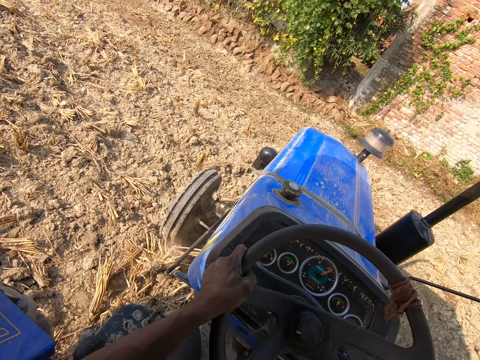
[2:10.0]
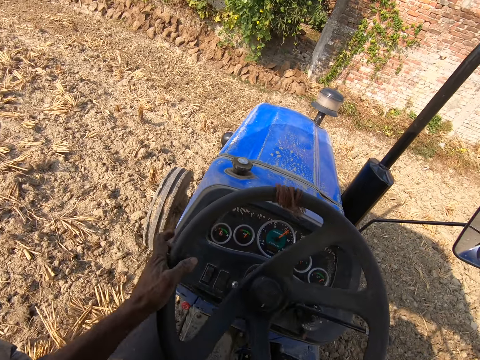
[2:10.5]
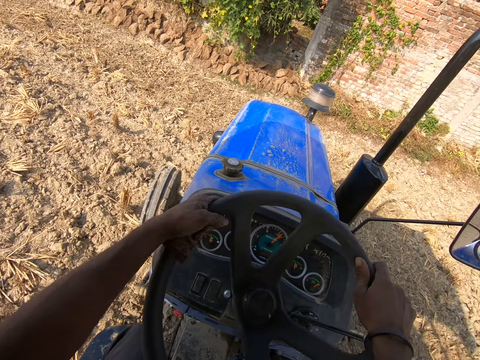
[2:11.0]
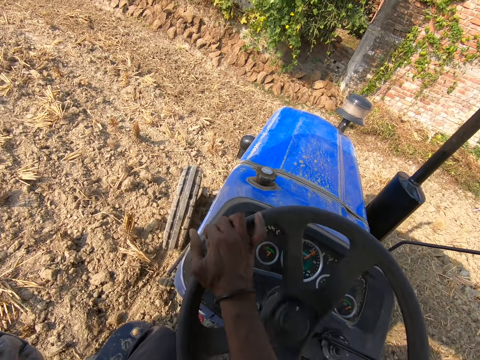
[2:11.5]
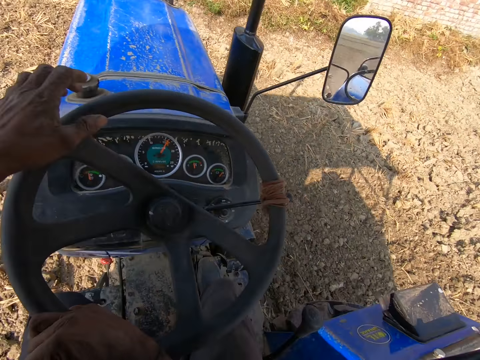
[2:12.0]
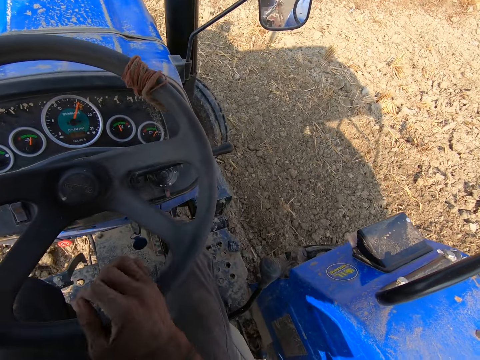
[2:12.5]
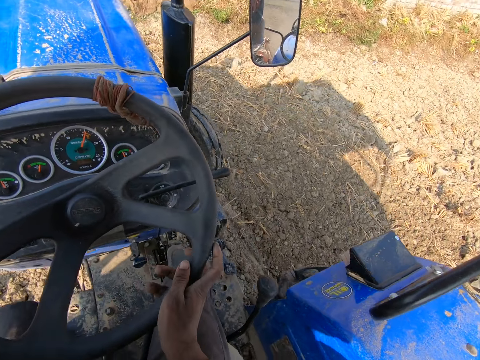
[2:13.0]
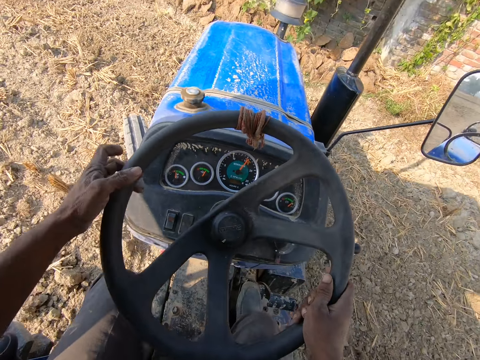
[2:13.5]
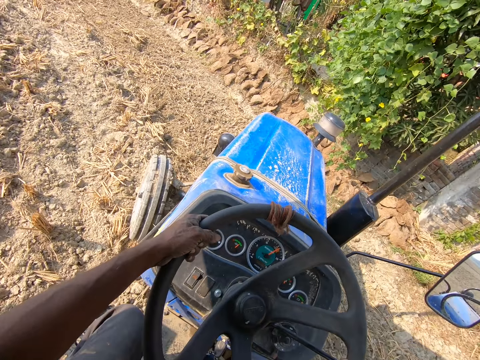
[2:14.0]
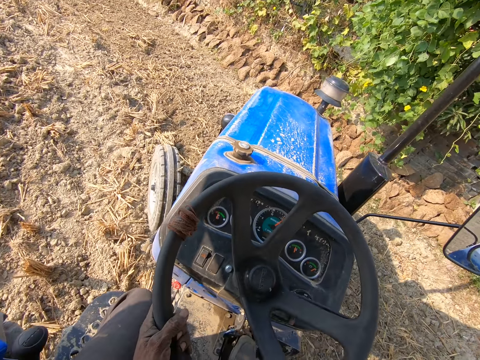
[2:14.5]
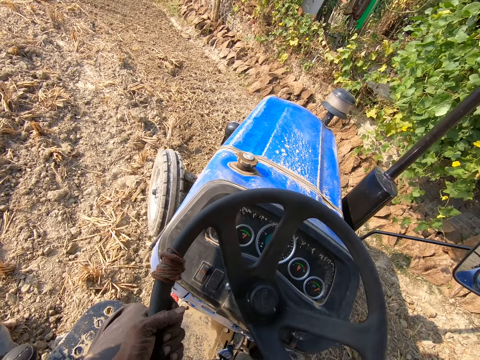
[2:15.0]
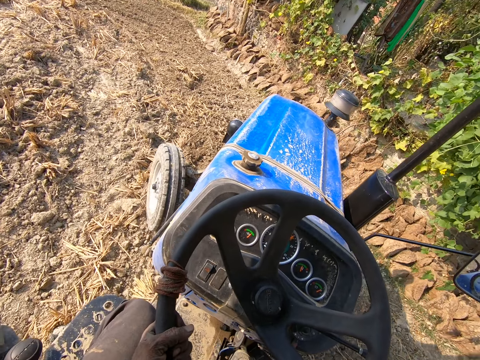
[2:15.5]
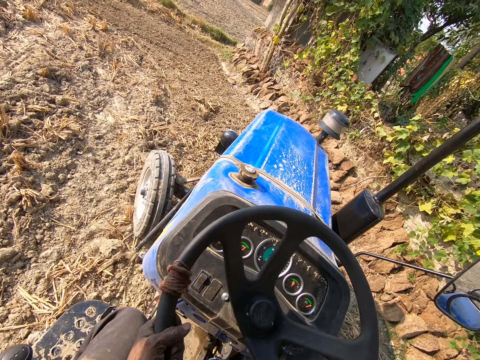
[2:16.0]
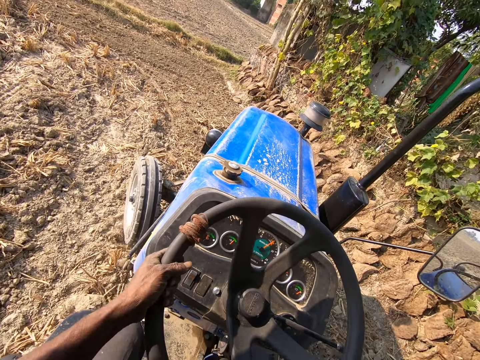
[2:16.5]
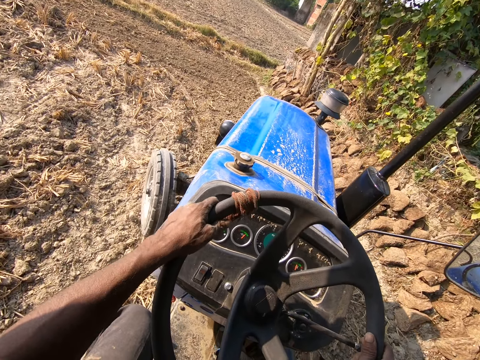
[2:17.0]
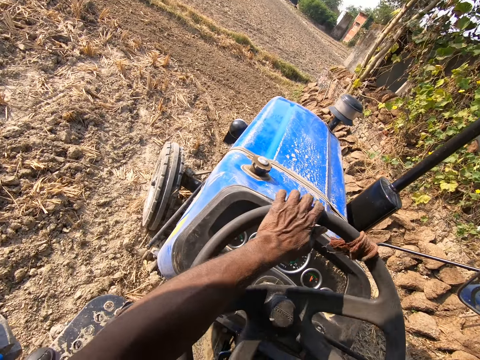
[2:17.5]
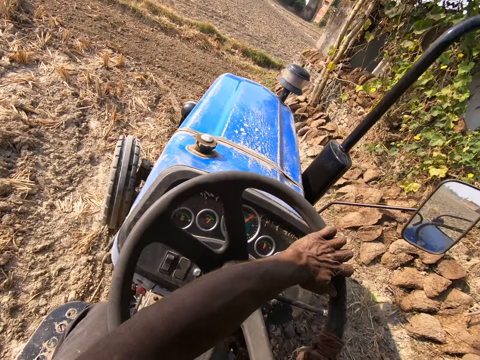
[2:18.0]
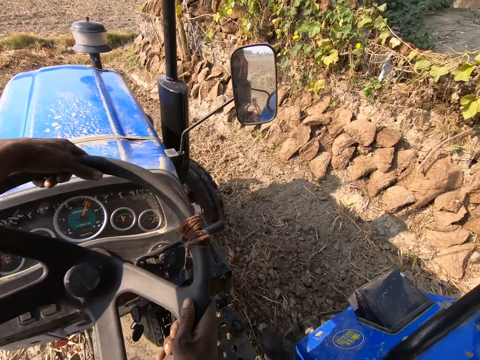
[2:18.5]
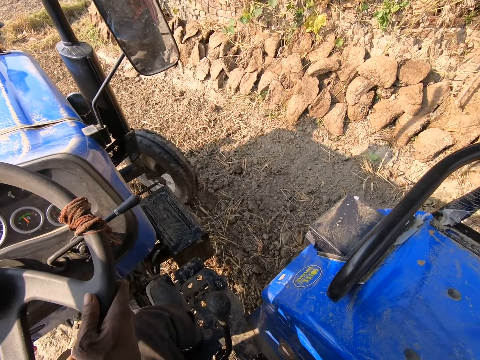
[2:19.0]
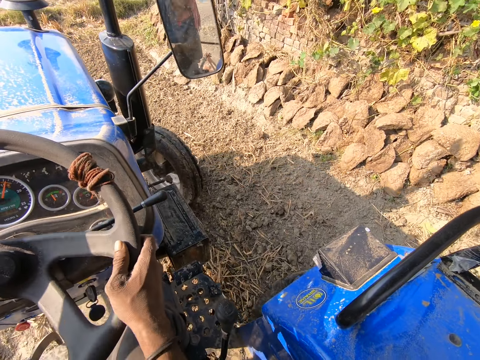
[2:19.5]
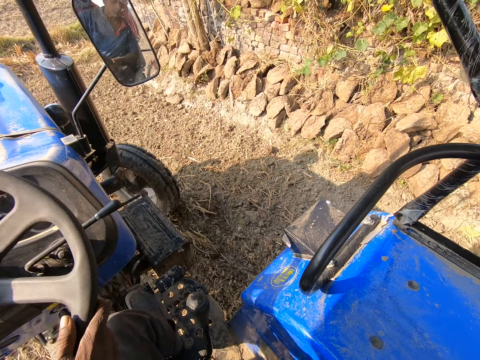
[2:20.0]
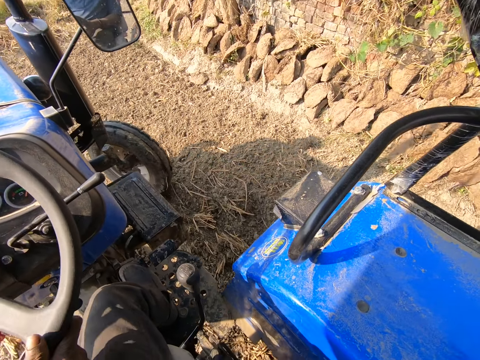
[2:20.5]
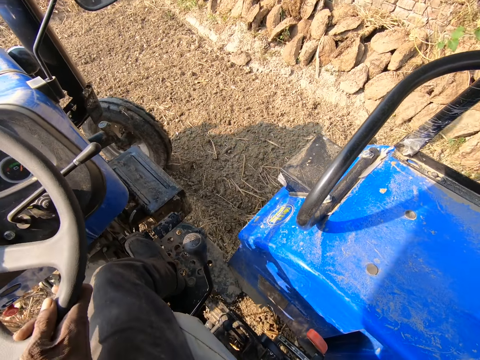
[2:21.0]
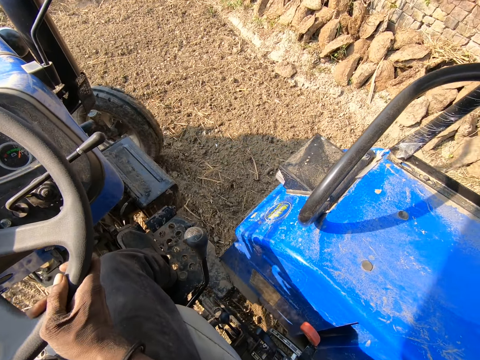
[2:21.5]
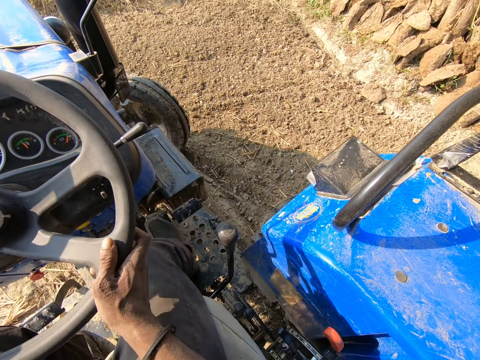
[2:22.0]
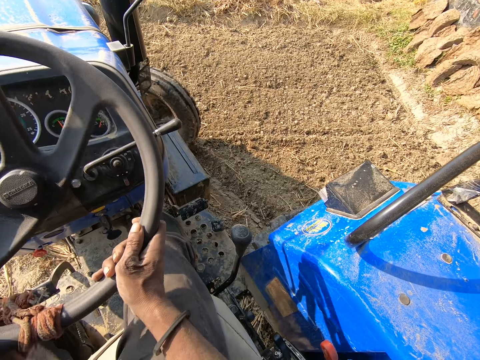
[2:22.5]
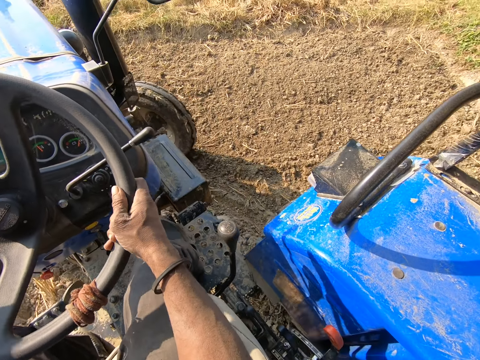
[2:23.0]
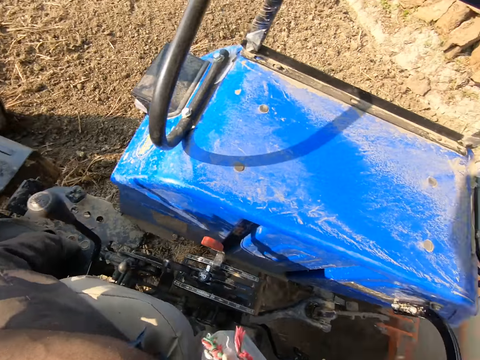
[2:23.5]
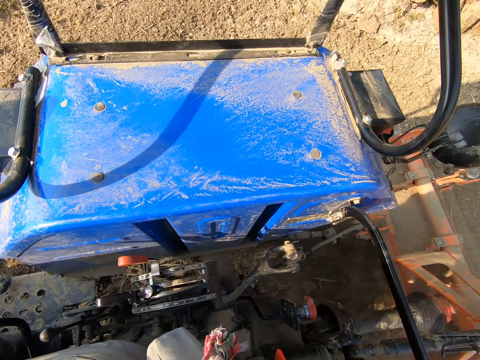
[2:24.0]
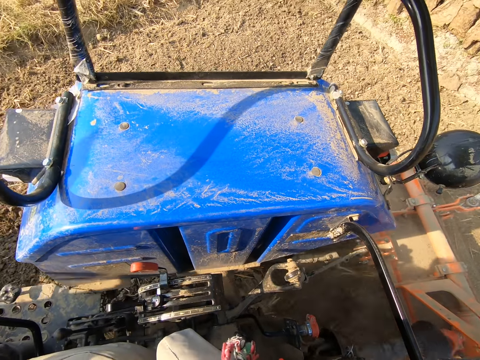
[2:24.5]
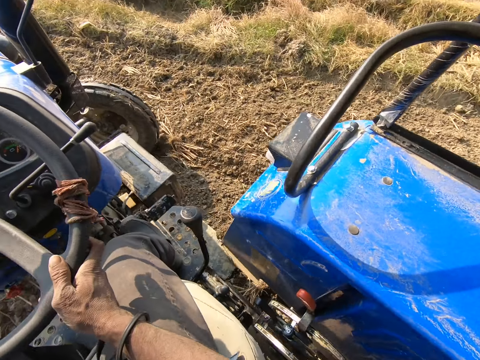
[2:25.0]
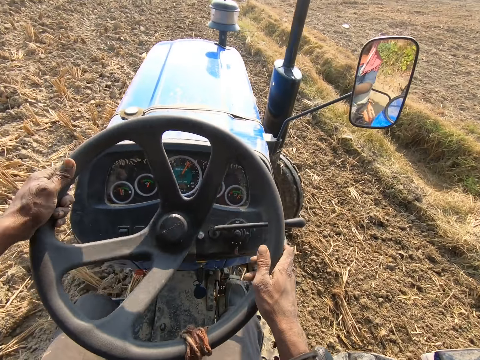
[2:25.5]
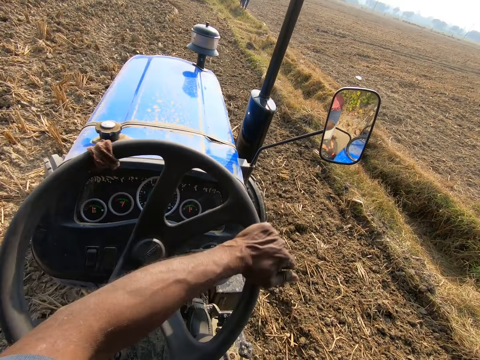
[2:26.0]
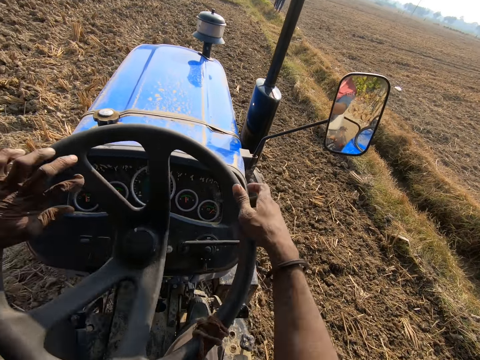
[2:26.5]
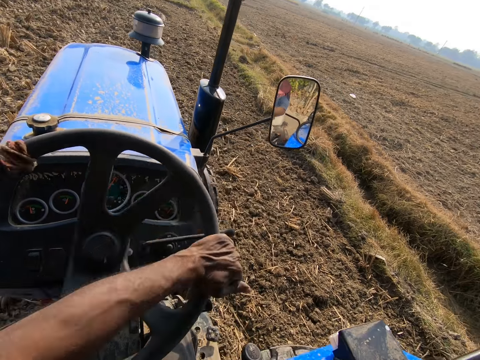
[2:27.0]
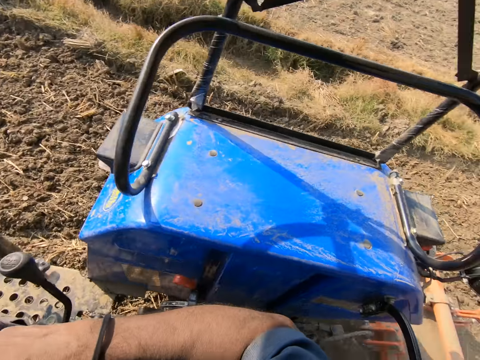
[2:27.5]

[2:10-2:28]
The camera wearer turns the tractor. They plough the farm. They turn the tractor. They plough the farm.

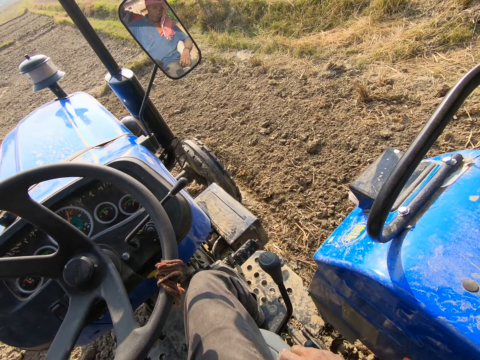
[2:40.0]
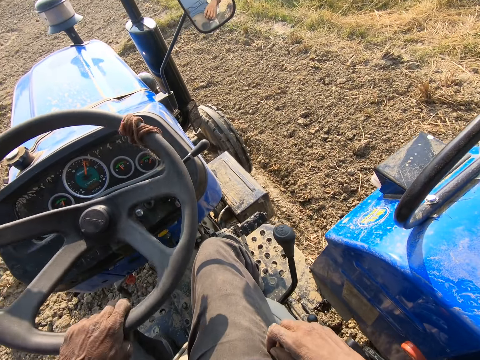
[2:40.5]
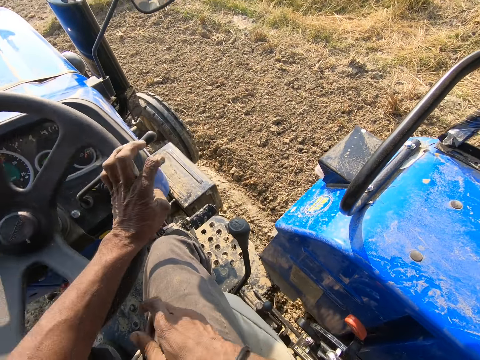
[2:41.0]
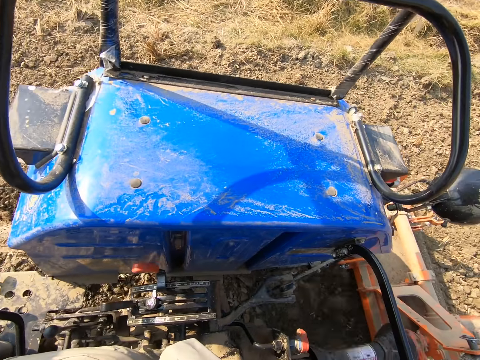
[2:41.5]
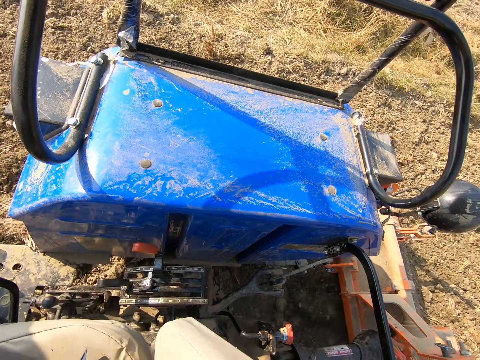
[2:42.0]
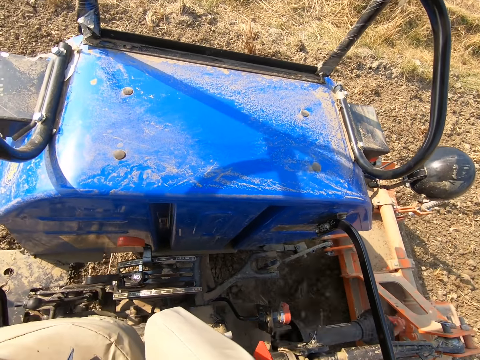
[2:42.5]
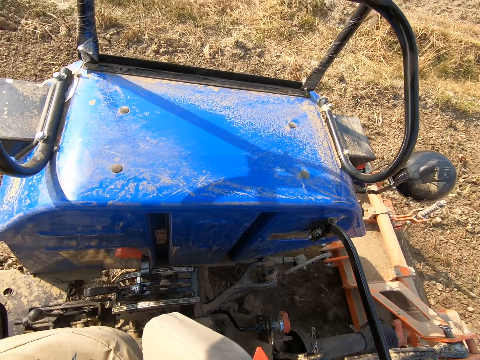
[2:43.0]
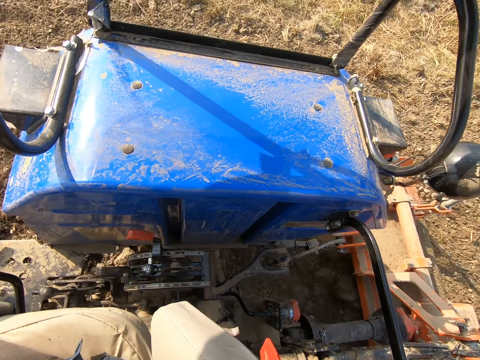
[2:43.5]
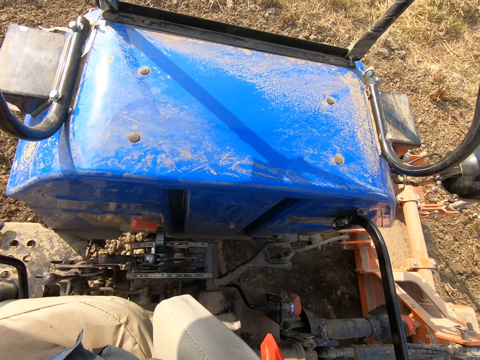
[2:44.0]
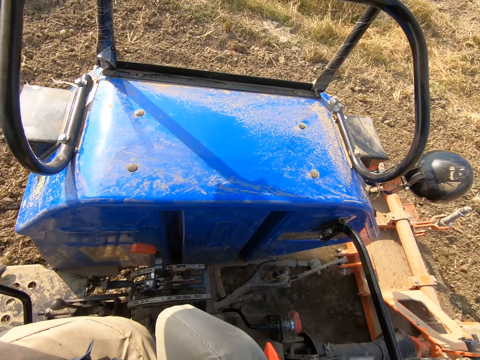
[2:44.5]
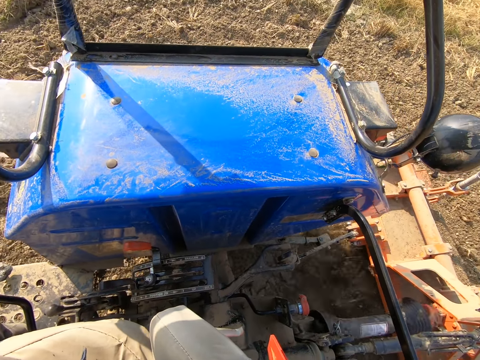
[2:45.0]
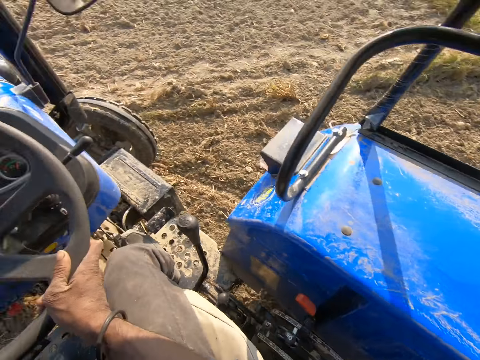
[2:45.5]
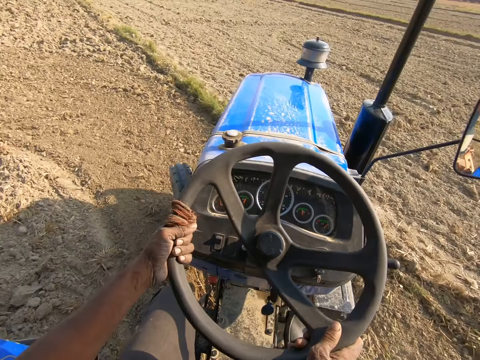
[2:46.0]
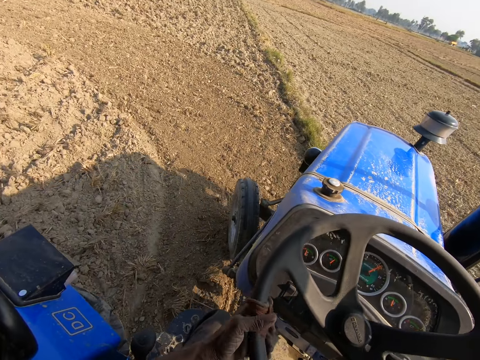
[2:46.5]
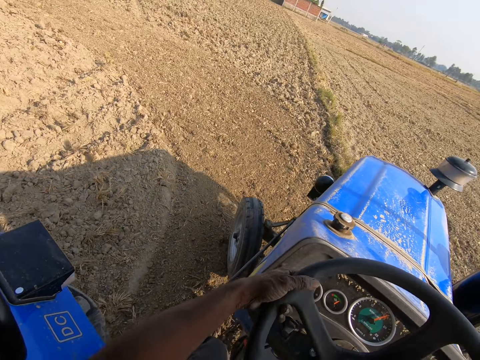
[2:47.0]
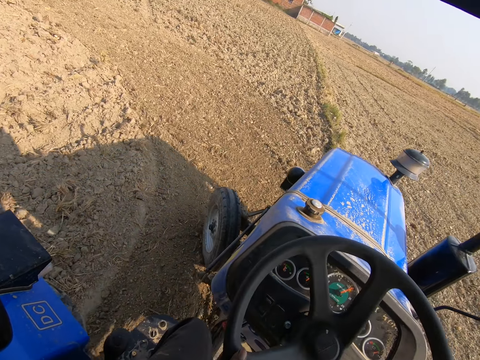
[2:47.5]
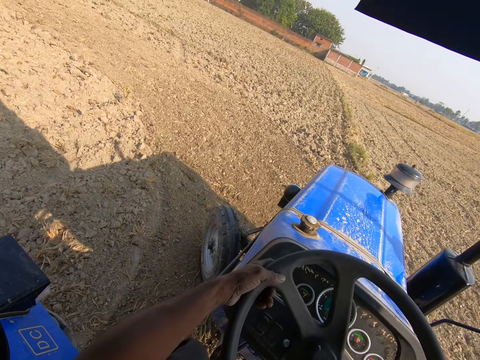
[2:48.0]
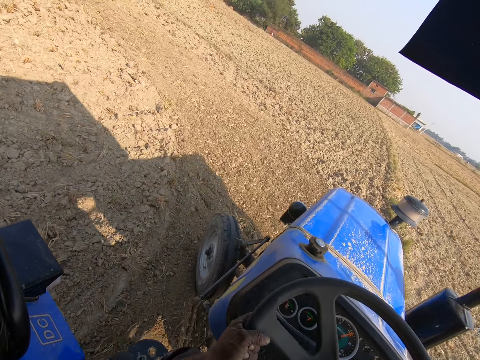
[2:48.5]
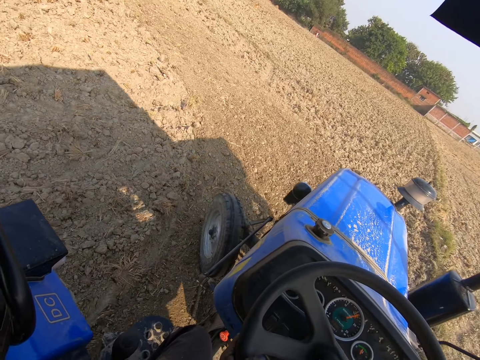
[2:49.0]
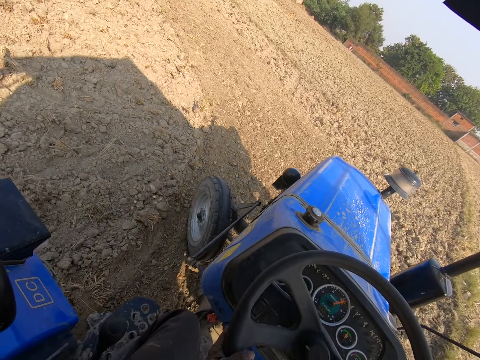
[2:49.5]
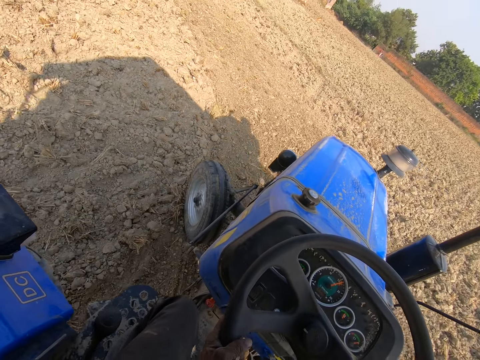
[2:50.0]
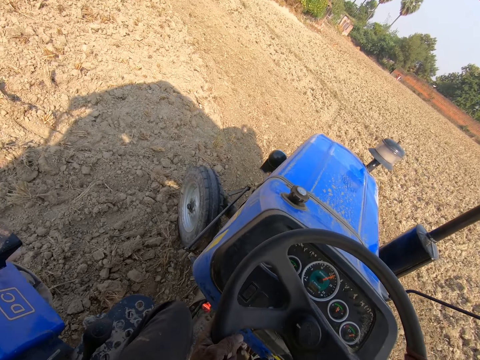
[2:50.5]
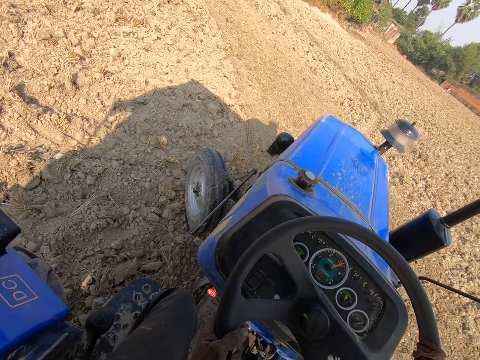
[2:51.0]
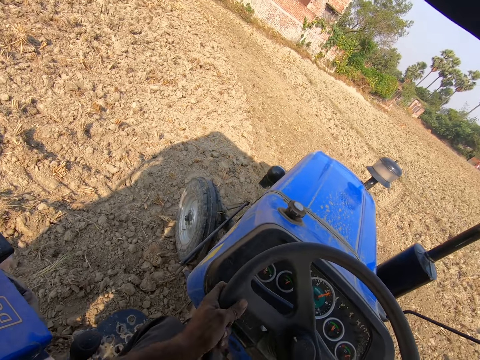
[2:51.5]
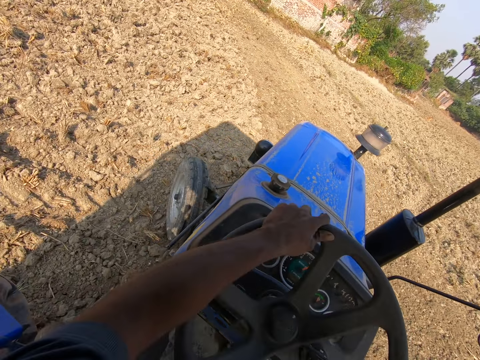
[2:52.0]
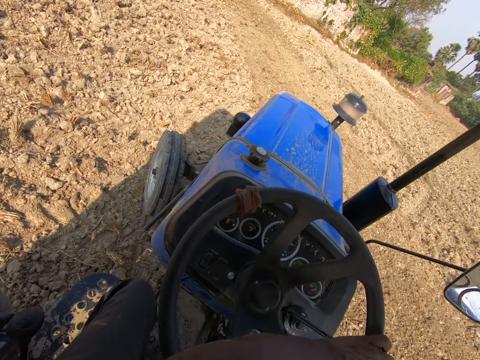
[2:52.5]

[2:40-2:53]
The camera wearer turns the tractor. They plough the farm. They turn the tractor. They plough the farm.
